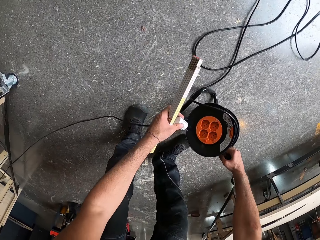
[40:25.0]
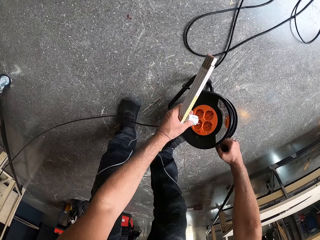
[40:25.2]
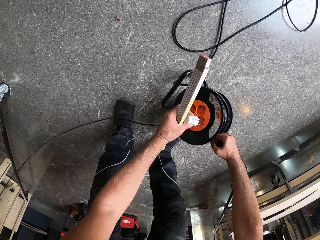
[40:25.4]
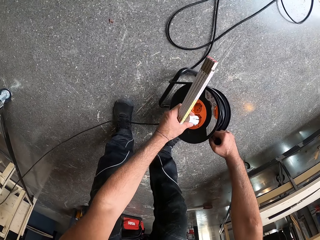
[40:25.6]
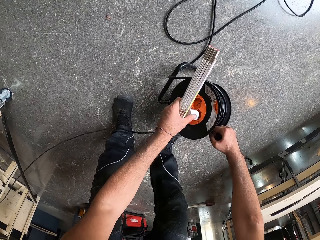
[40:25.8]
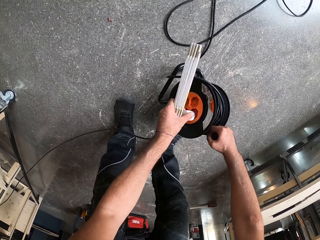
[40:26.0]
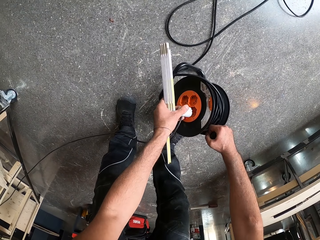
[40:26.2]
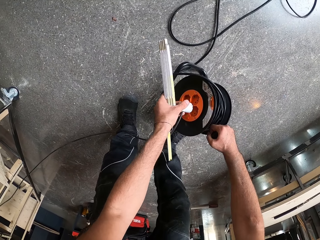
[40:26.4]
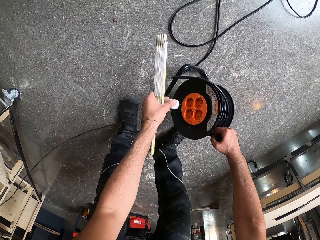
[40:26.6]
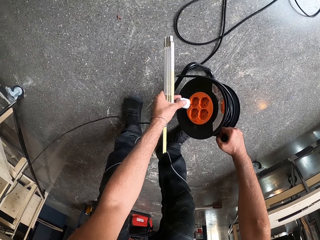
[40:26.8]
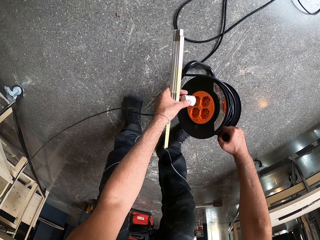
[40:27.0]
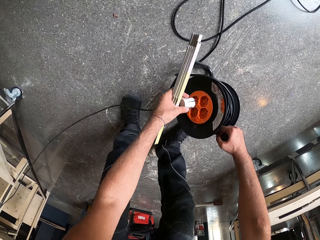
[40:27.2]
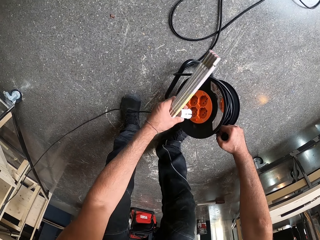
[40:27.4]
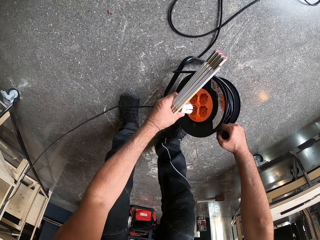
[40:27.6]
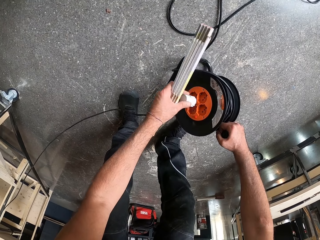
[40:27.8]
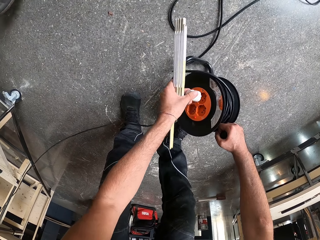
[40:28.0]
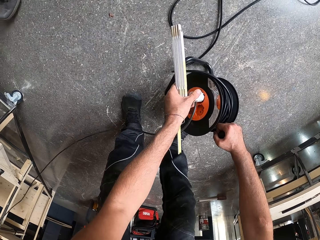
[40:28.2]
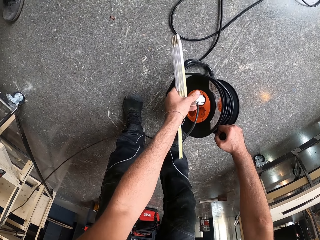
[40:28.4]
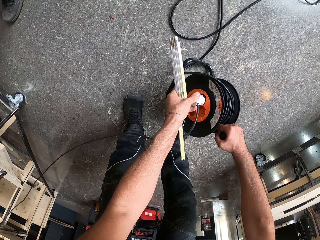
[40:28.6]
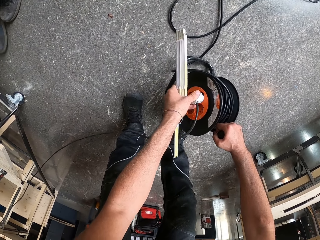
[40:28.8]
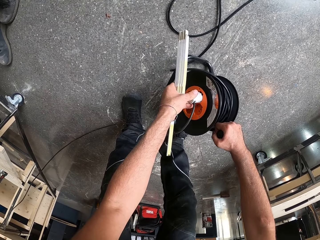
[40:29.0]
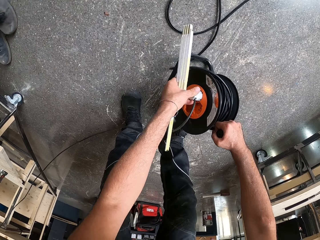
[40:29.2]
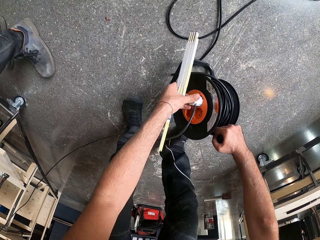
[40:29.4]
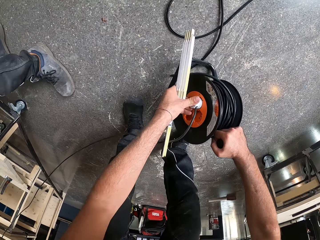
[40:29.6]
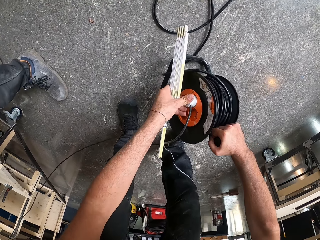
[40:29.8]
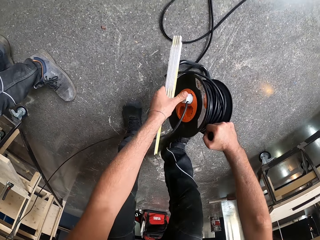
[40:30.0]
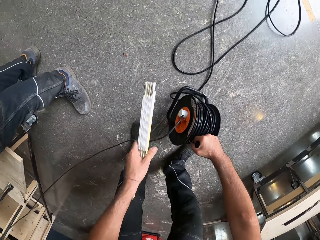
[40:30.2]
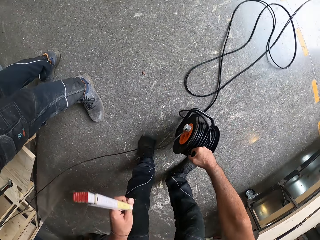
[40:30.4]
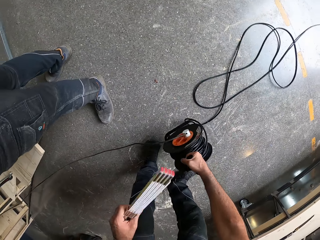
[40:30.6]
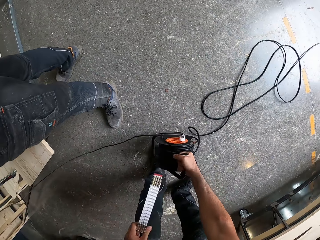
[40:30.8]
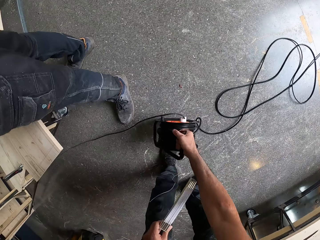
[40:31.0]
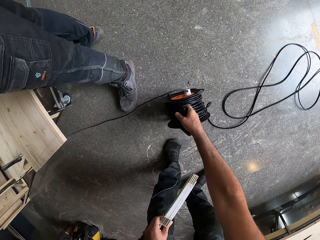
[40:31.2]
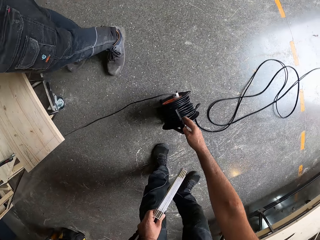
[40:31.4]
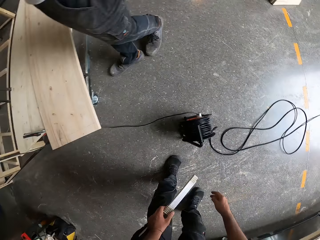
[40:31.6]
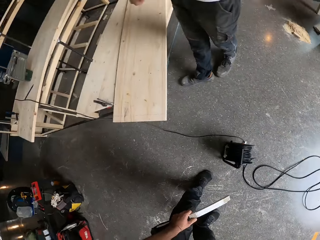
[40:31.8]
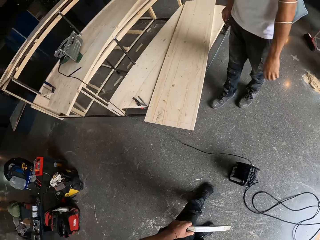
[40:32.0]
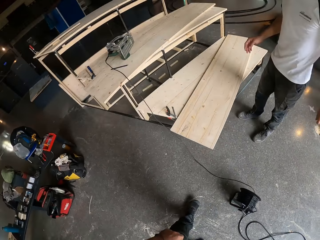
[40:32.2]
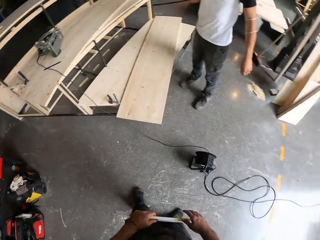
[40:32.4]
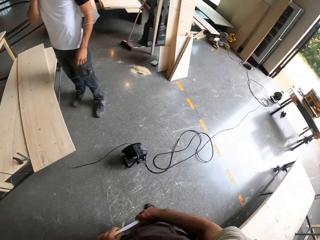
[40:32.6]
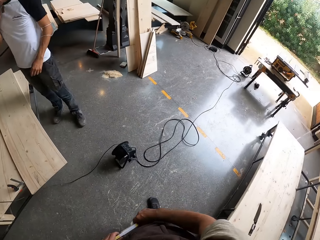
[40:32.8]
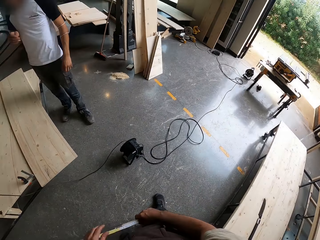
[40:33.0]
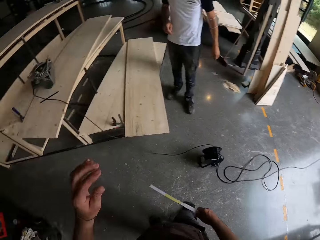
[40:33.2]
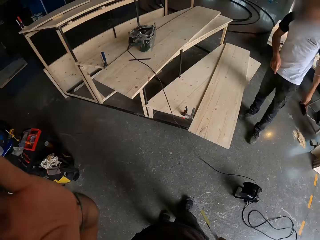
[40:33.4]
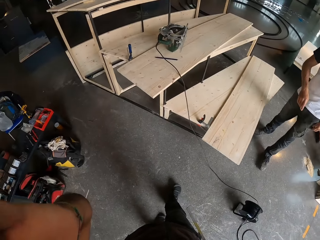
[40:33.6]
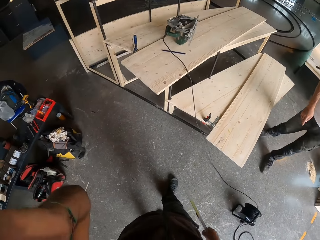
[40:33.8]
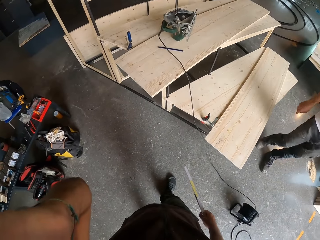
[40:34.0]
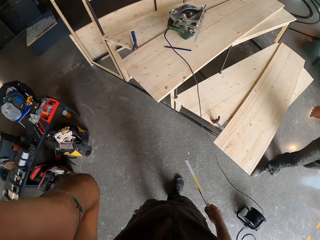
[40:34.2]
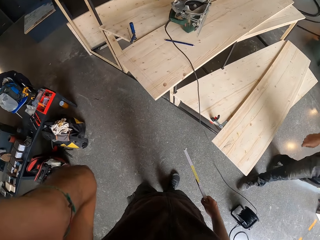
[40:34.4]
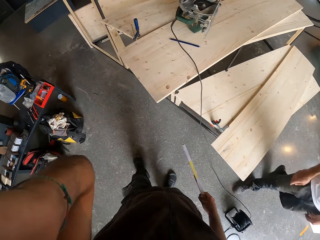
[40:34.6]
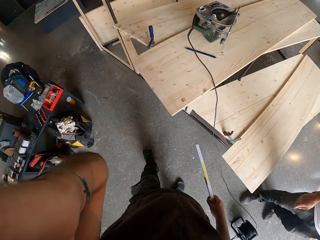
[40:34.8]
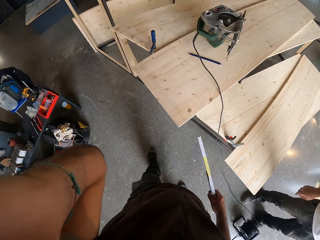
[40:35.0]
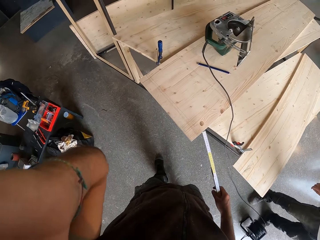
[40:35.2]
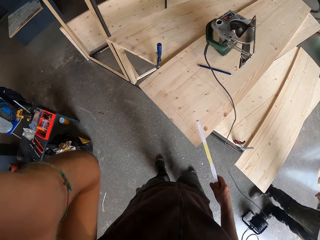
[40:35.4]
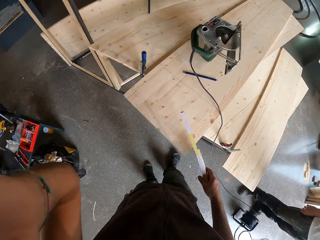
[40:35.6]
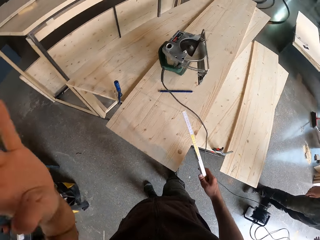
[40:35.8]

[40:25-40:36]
The camera wearer plugs the circular saw socket cable in the cable extension reel with his left hand. He puts the connected wire on the floor. He touches his face with his left hand.

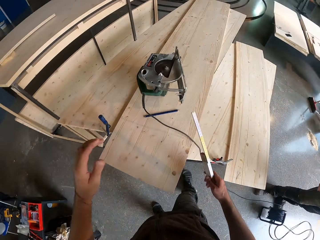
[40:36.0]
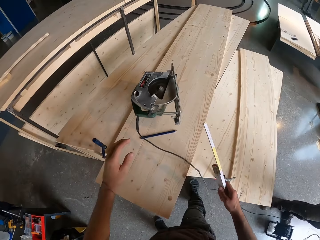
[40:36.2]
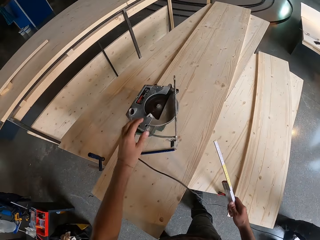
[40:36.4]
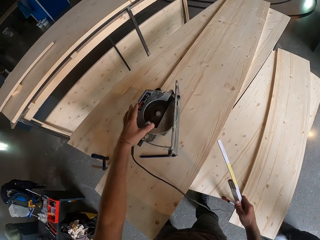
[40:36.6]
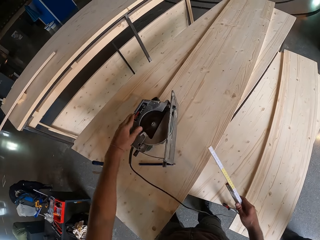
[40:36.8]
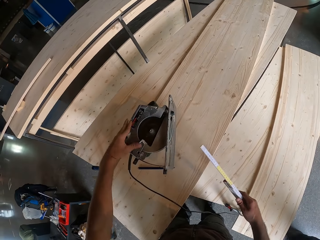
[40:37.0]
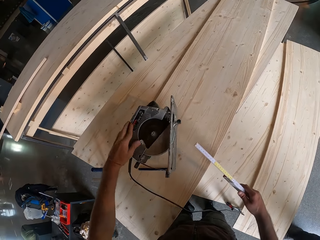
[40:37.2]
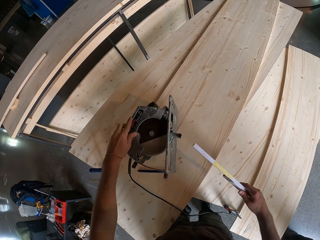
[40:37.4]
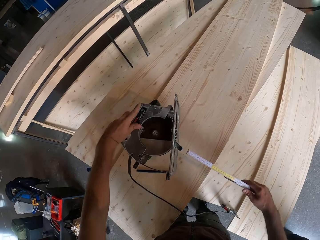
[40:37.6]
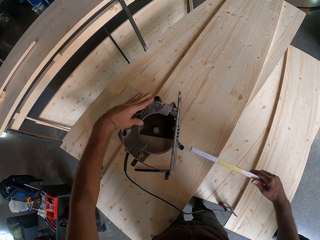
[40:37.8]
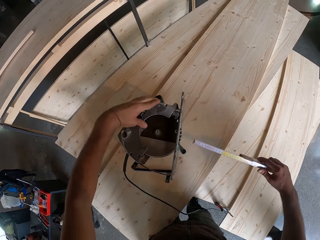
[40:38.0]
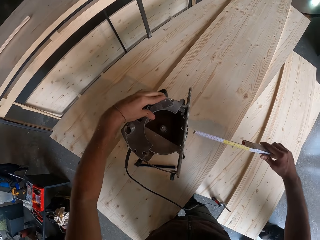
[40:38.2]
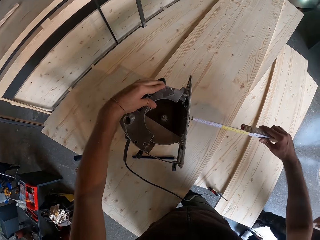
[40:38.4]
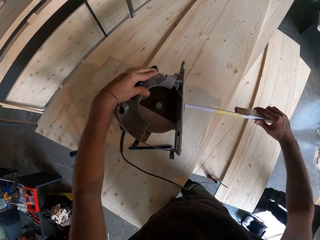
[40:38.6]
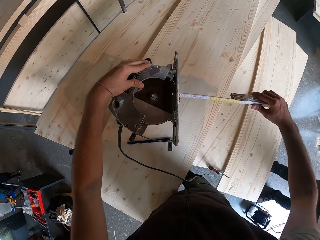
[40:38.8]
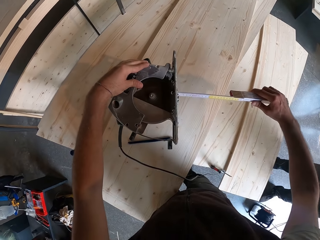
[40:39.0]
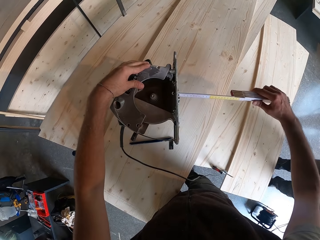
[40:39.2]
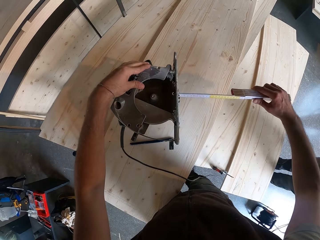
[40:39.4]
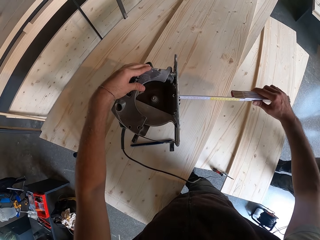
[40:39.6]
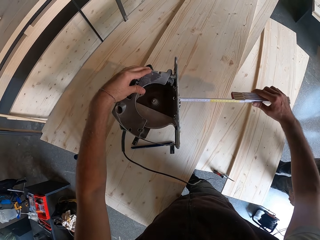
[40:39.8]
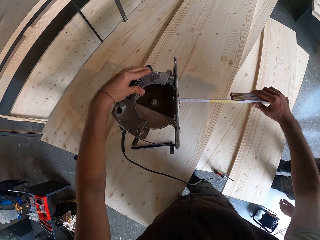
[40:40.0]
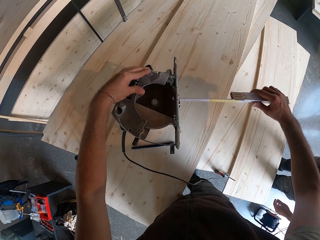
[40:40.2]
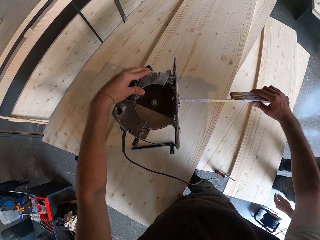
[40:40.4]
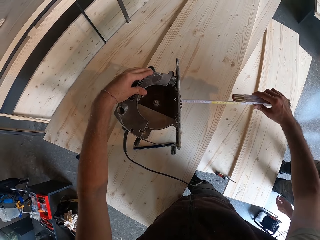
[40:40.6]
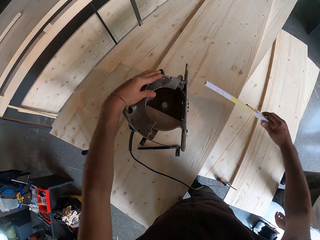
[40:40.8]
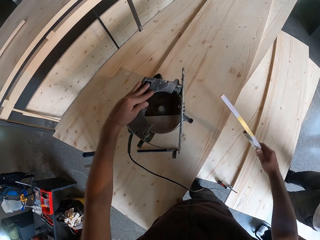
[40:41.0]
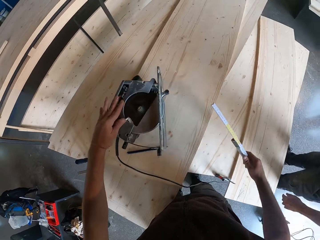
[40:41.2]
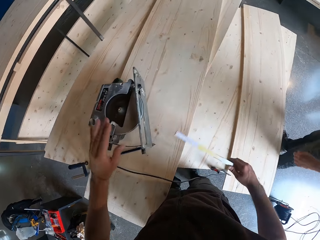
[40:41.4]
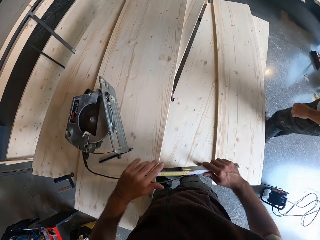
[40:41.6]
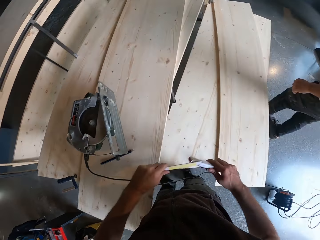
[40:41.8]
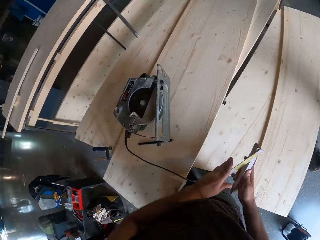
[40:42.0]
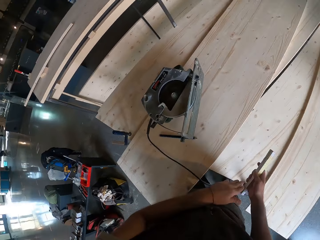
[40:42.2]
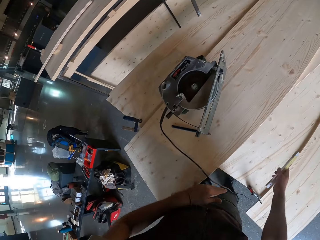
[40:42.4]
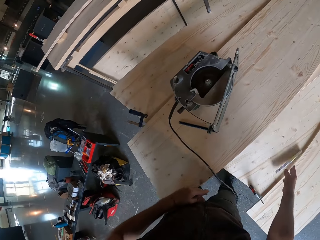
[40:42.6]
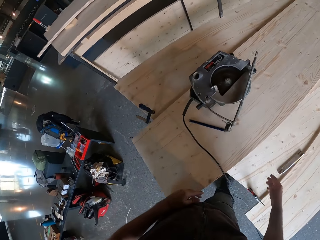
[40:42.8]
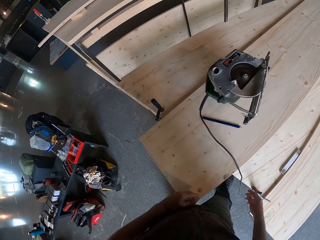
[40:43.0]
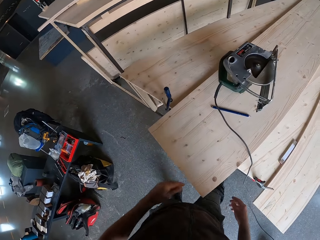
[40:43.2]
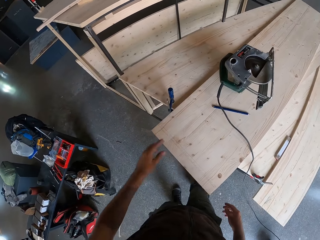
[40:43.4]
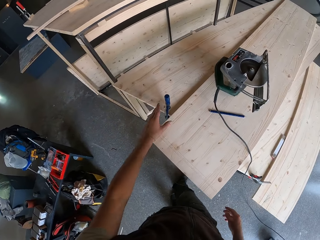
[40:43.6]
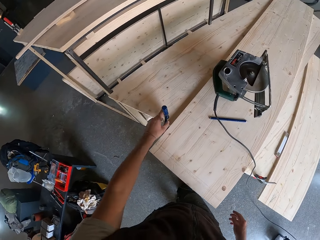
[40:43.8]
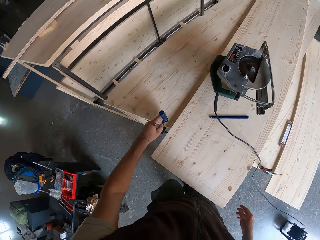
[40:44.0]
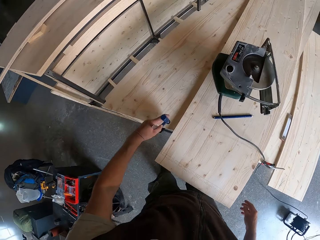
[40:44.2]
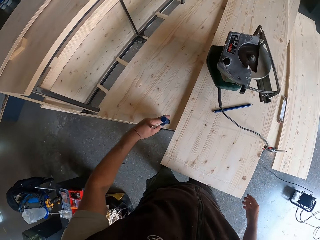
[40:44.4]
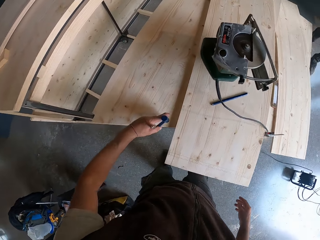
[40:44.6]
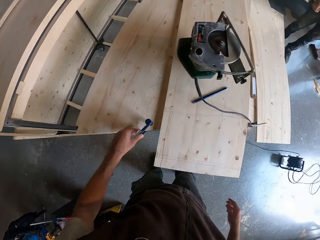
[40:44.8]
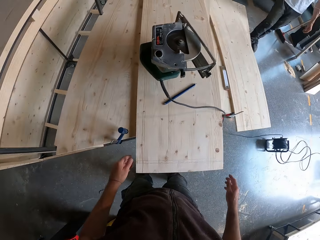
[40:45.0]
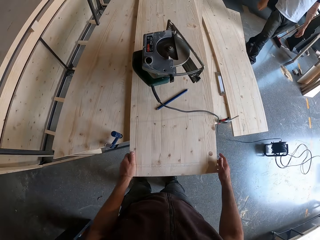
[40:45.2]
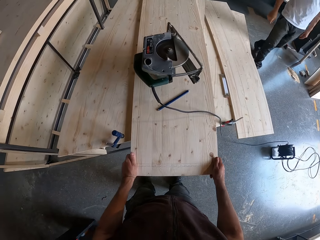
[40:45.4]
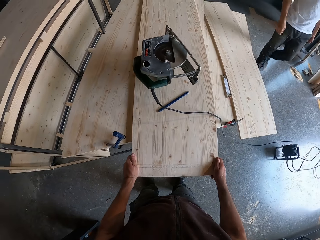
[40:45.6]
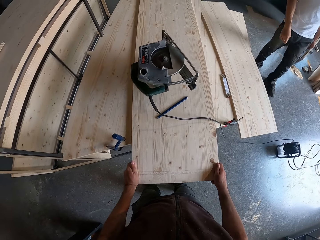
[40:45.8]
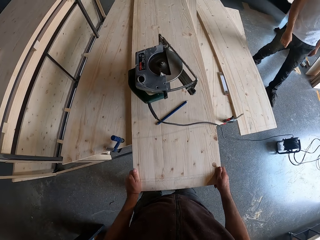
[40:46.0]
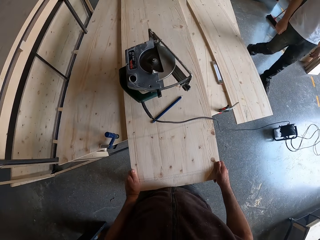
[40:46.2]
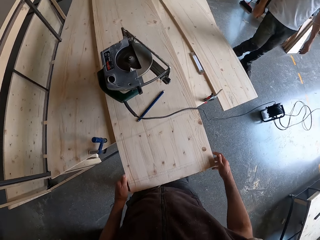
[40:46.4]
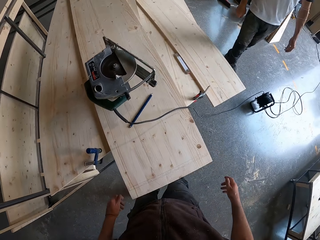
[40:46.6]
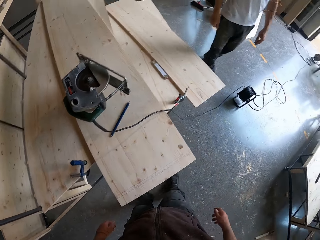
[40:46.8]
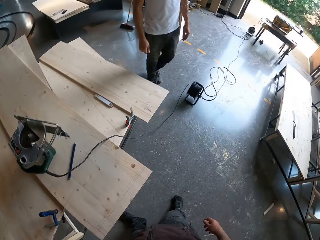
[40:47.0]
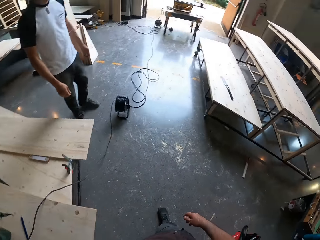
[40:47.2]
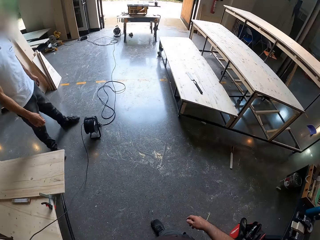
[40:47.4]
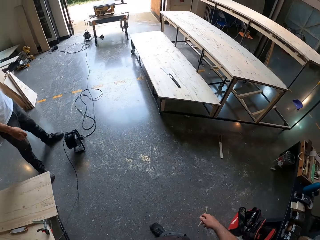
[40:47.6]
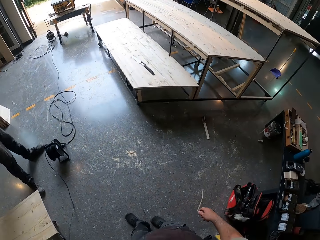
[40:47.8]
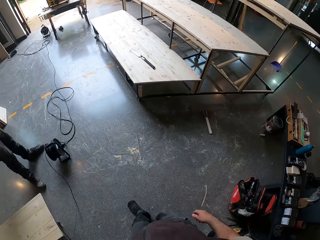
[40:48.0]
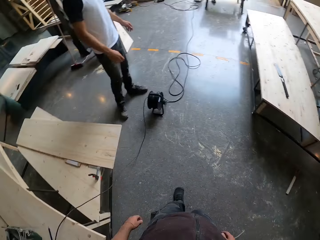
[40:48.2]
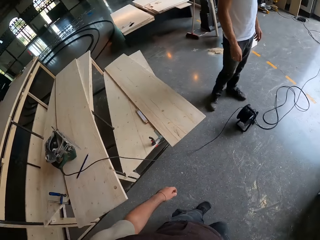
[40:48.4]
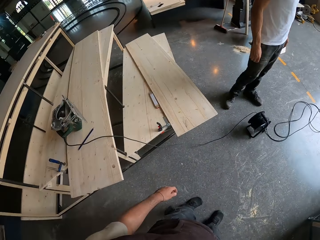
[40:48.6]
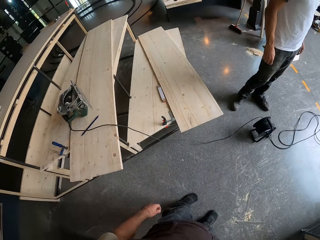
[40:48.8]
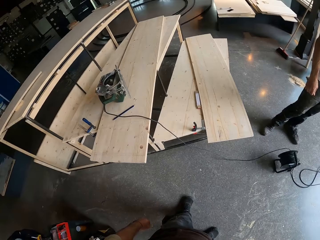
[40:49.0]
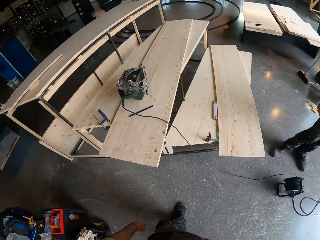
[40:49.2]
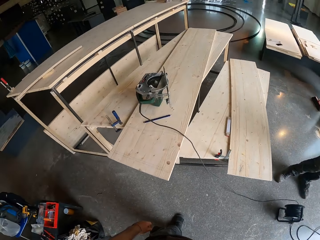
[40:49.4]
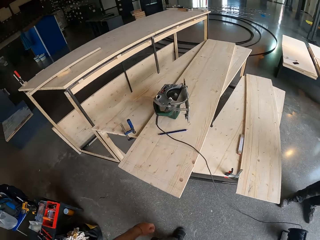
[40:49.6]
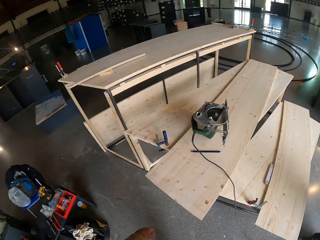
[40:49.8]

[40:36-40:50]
The camera wearer pushes up the circular saw bevel adjustment on the middle plank on the lower plank on the frame structure with his left hand. He touches the circular saw with the meter rule or tape measure in his right hand. He holds something with his left hand. He measures something with the tape measure. He removes his hand from something. He holds the tape measure with both hands. He drops the meter rule in his right hand on a plank. He touches the bar clamp on the lower plank on the frame structure with the left hand. He pulls the middle plank on the lower plank on the frame structure with his hands. He moves a wooden plank with both hands. He moves around.
